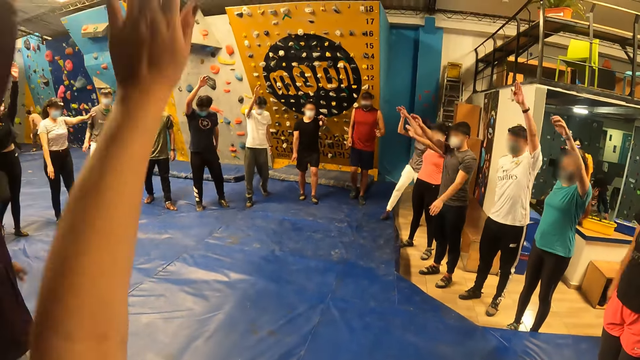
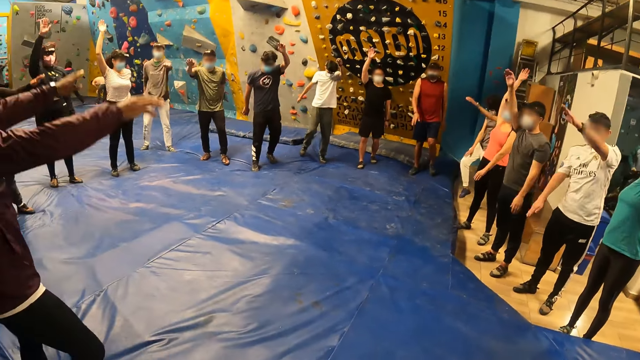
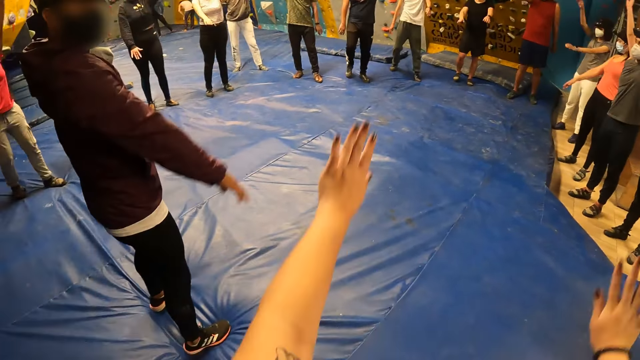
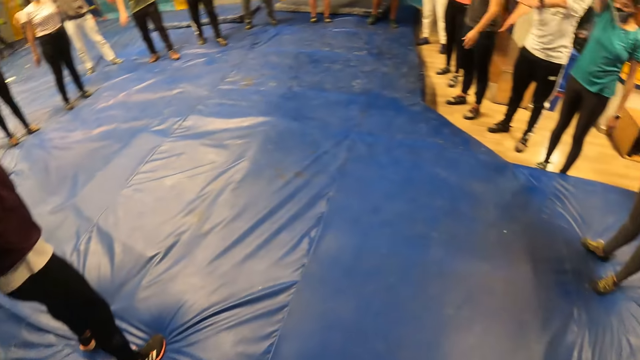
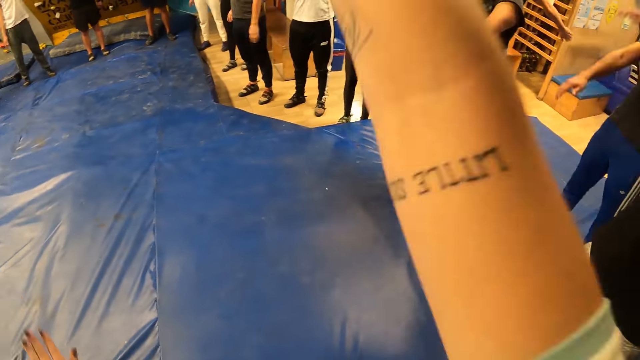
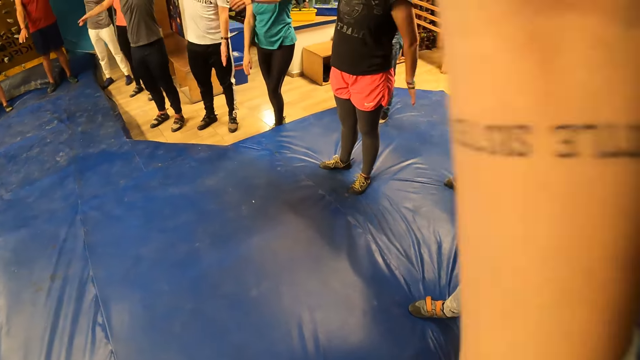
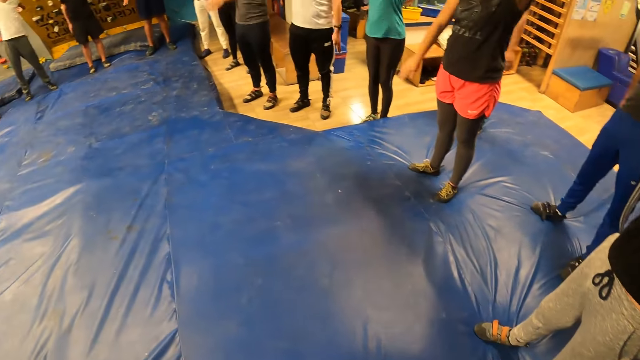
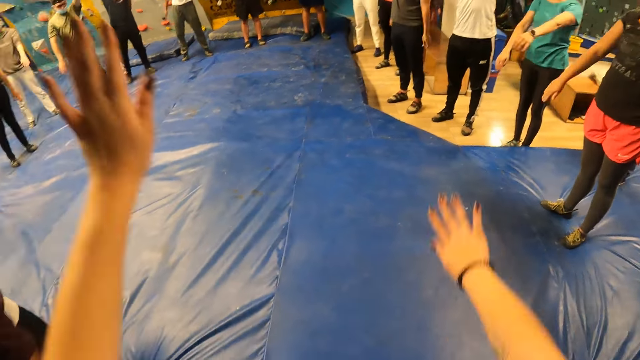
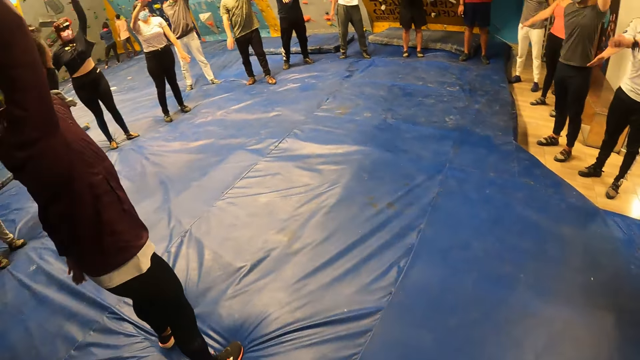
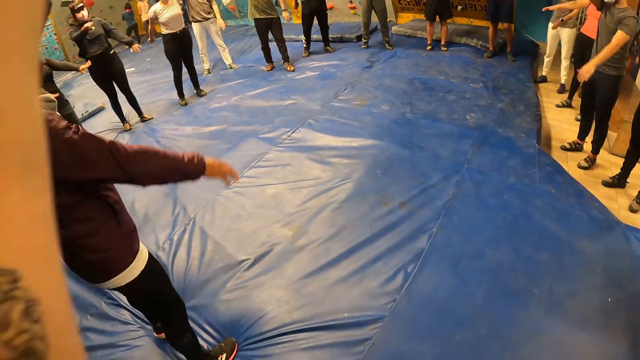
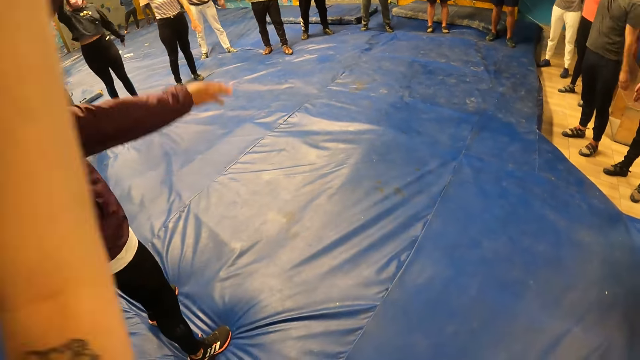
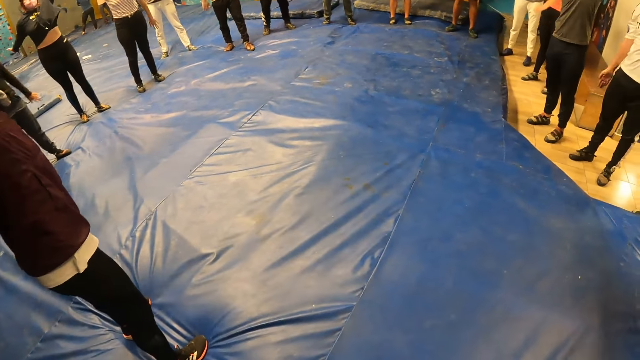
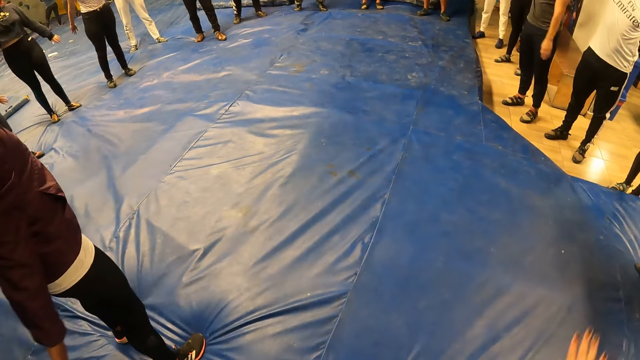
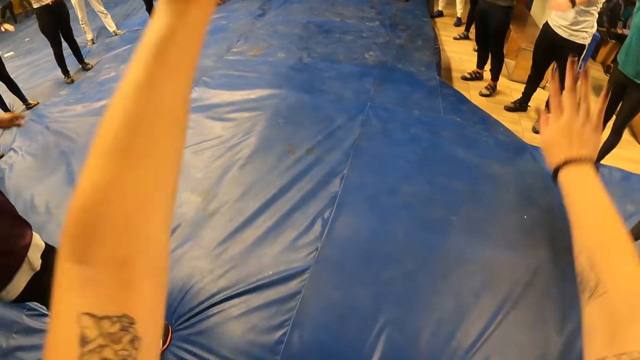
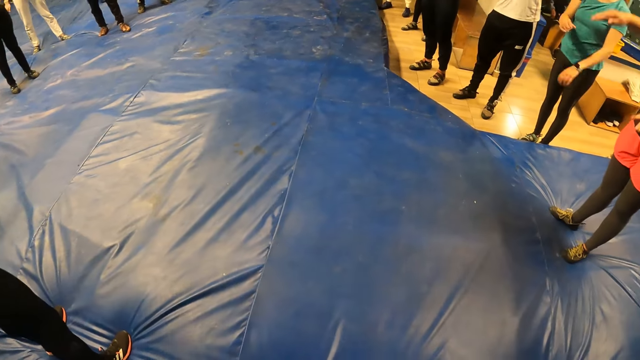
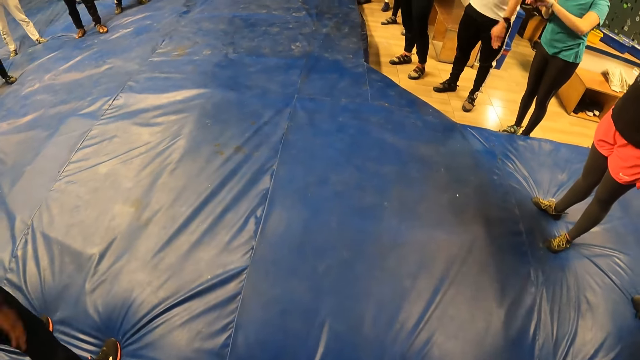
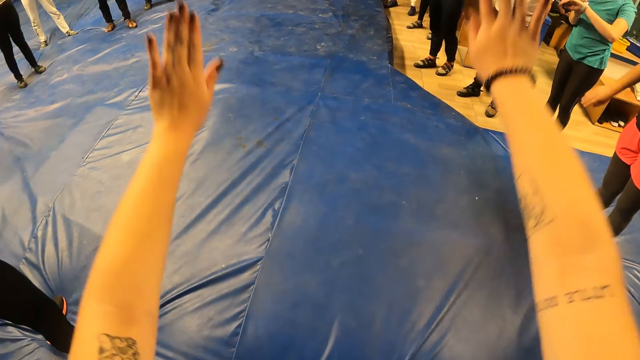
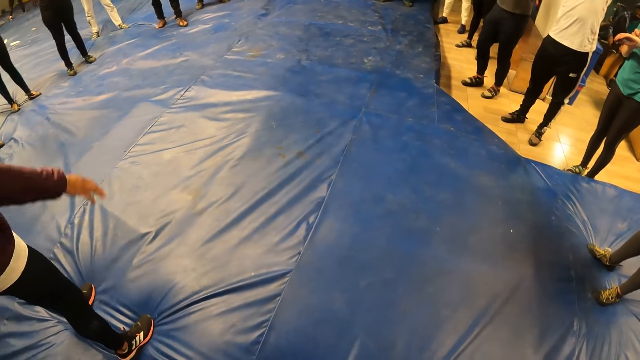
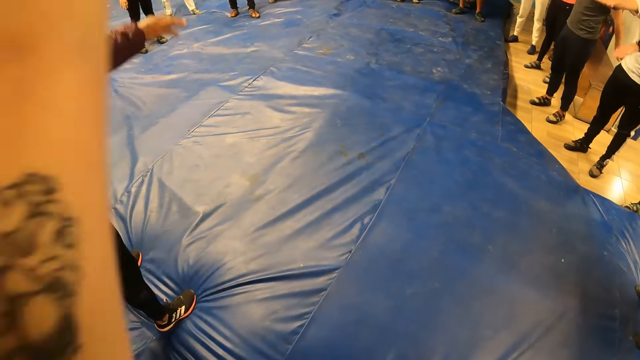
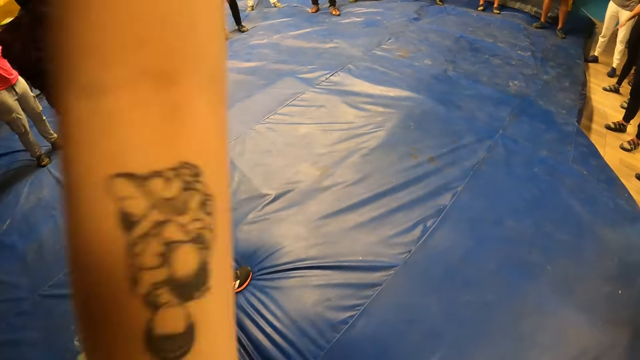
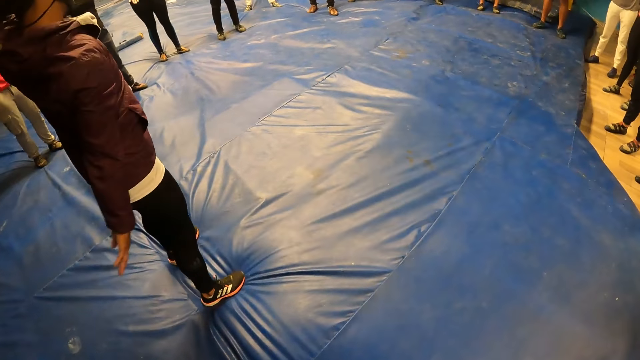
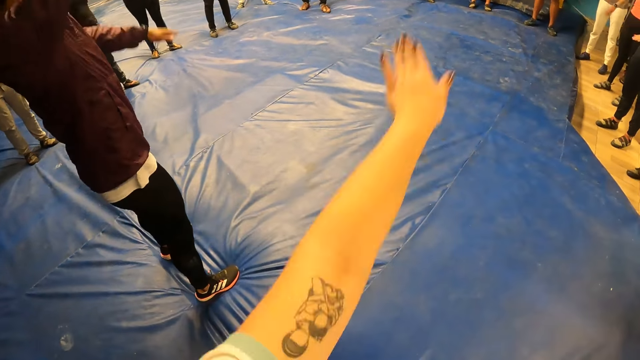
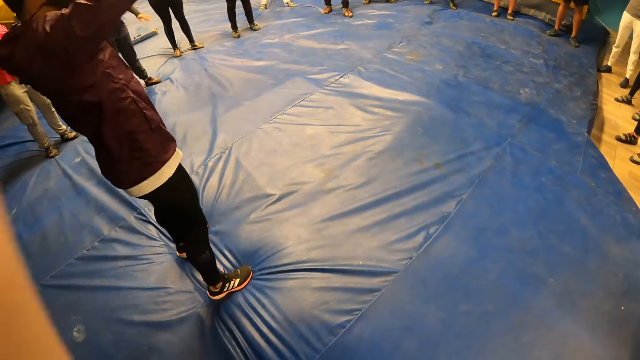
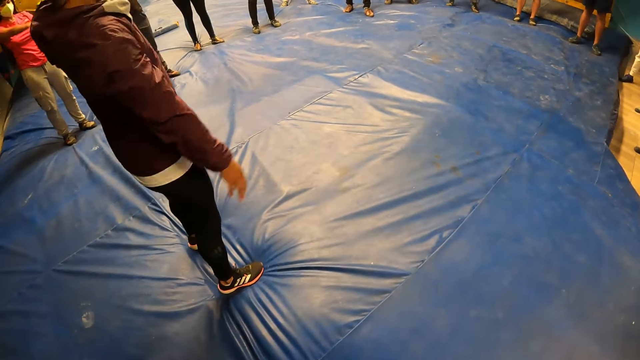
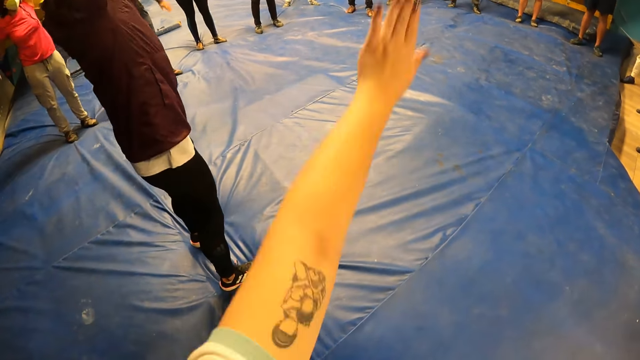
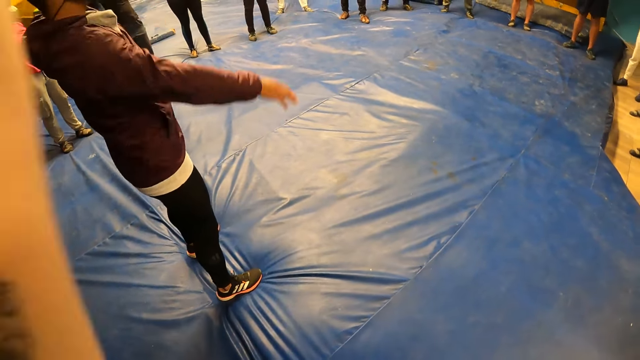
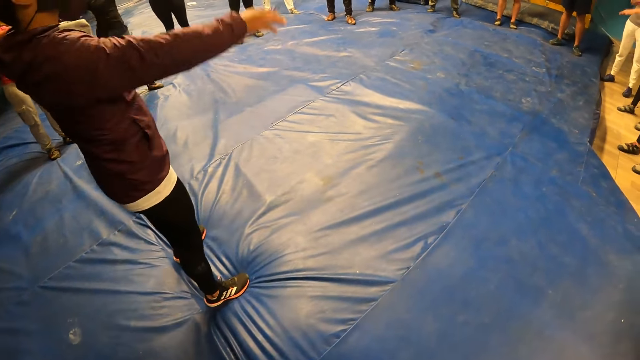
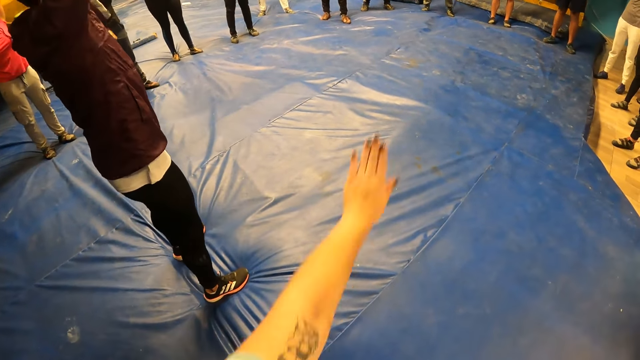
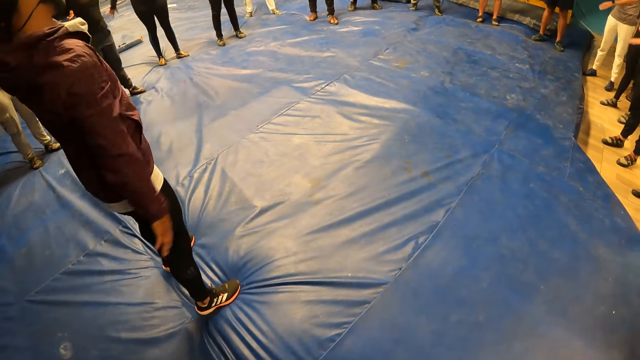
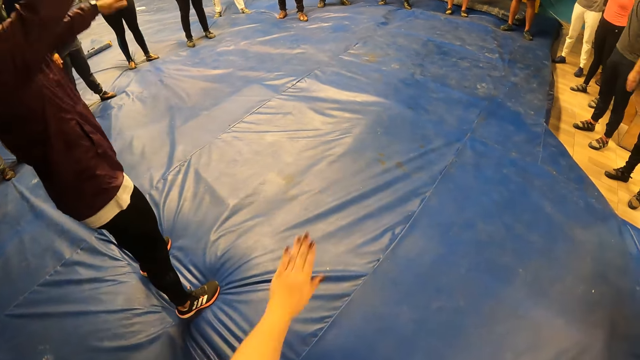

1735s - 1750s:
The camera wearer lowers her hand. She lifts her hand repeatedly. She lowers her hand, lifts her hand, lowers her hand, lifts her hand, lowers her hand, and lifts her hand. She lowers her hand. She lowers her hand again. She lifts her hand, lowers her hand, lifts her hand, and lowers her hand. She lifts her hand. She lifts her hand again. She lowers her hand, lifts her hand, lowers her hand, and lifts her hand.

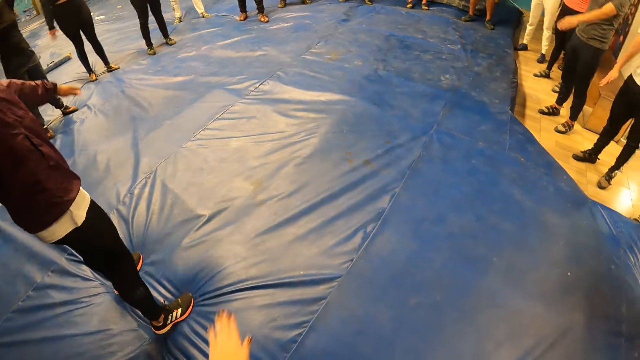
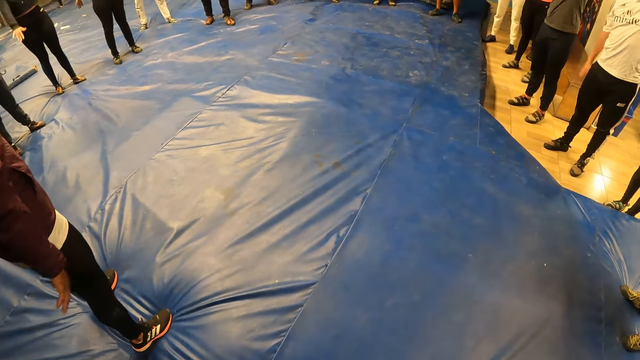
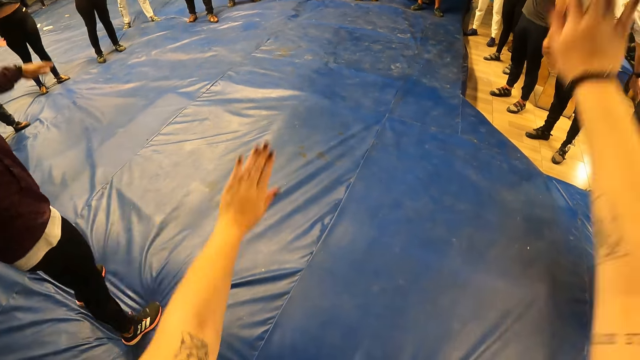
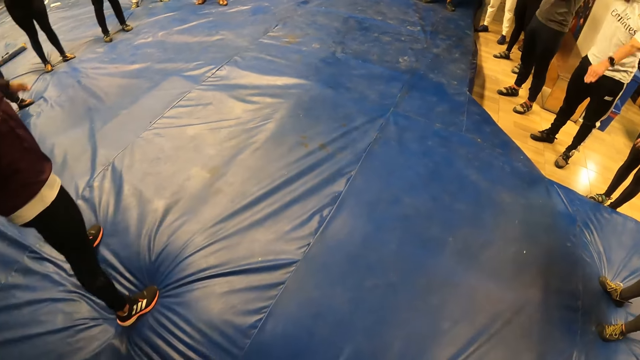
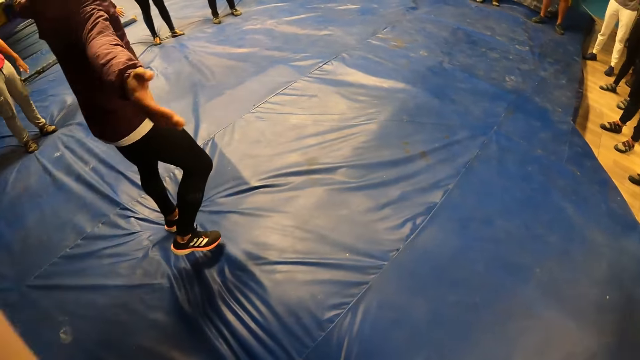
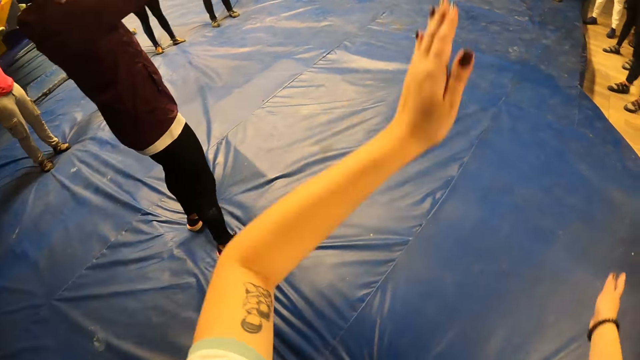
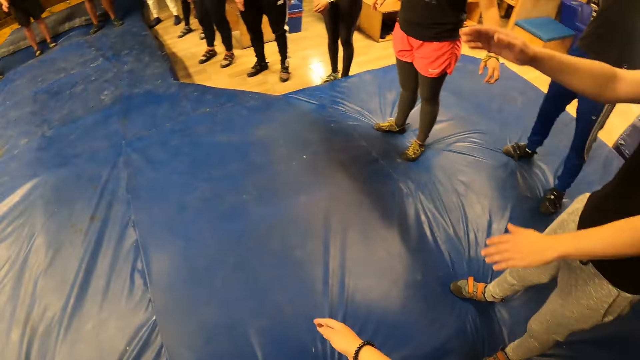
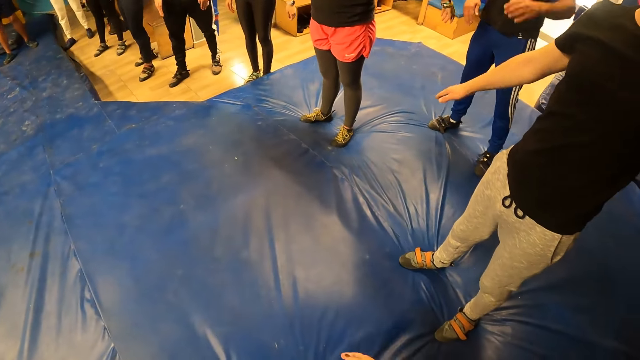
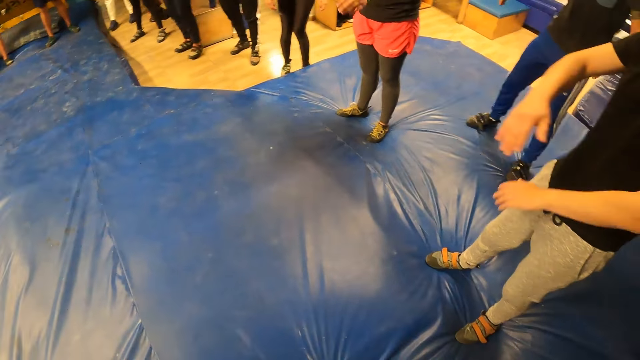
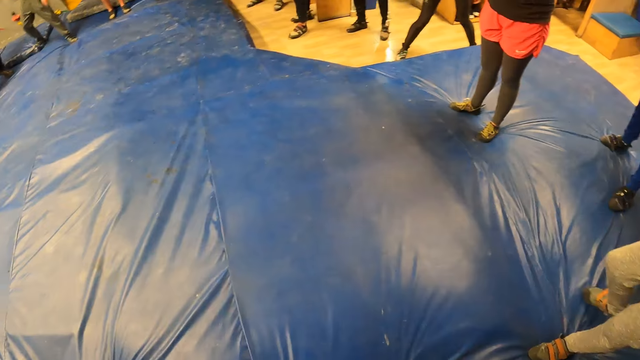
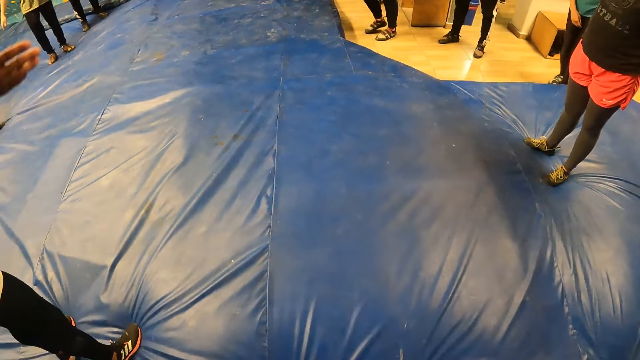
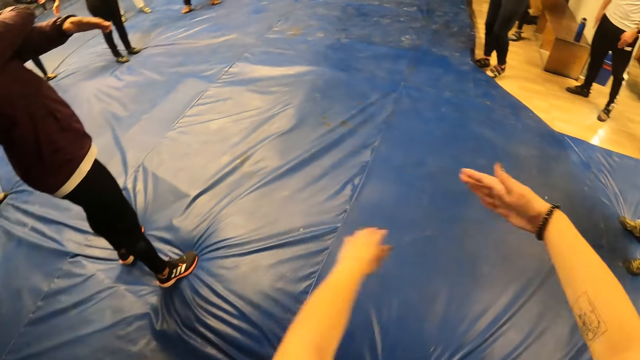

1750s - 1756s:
The camera wearer lowers her hand, lifts her hand, lowers her hand, lifts her hand, and lowers her hands.
